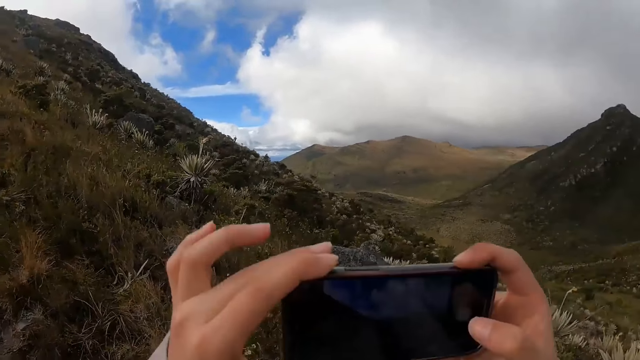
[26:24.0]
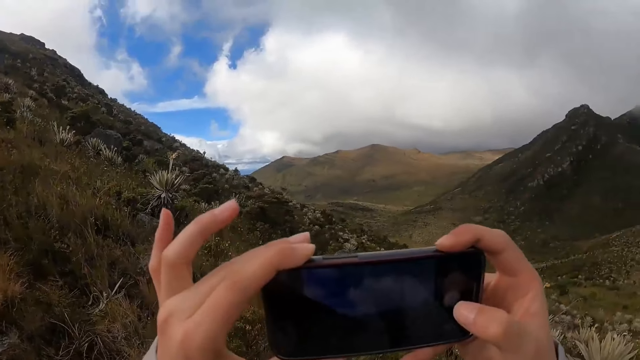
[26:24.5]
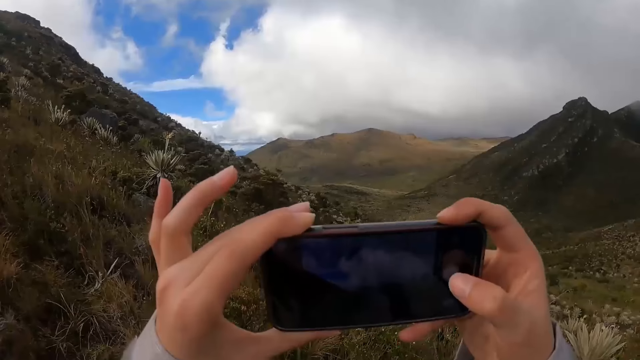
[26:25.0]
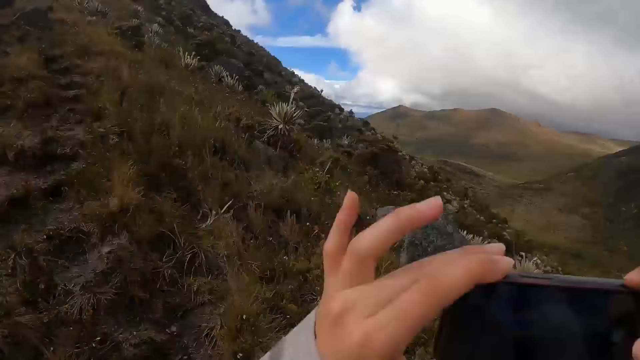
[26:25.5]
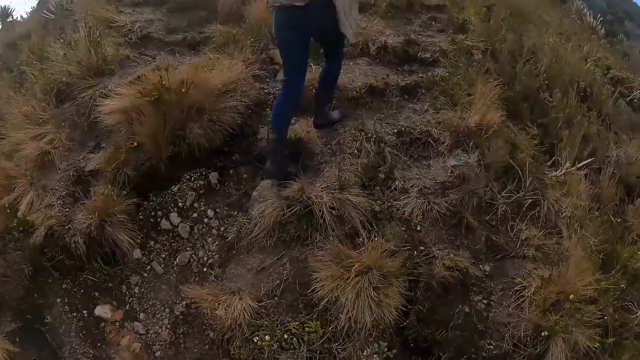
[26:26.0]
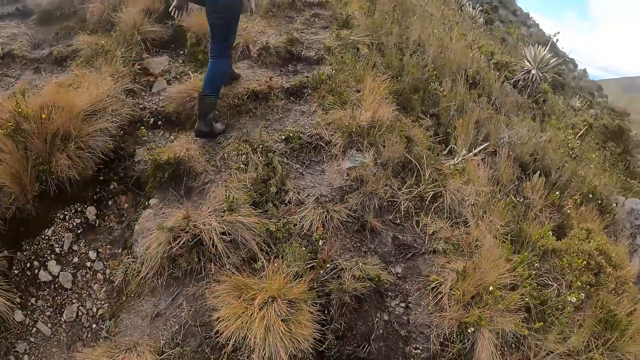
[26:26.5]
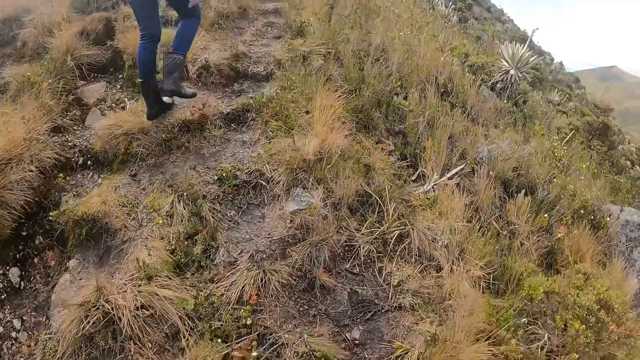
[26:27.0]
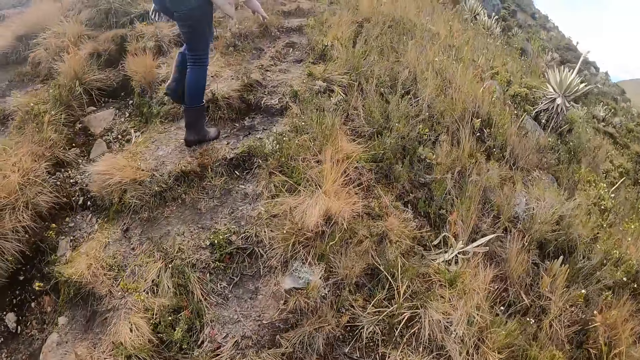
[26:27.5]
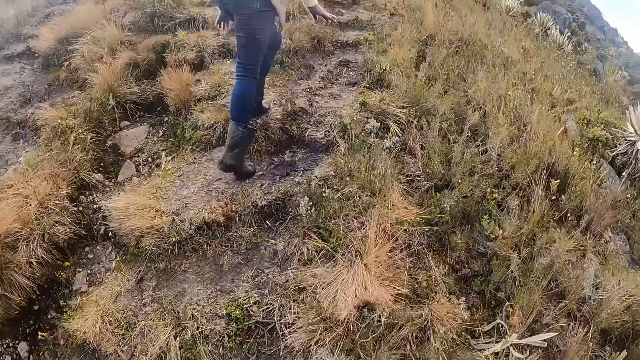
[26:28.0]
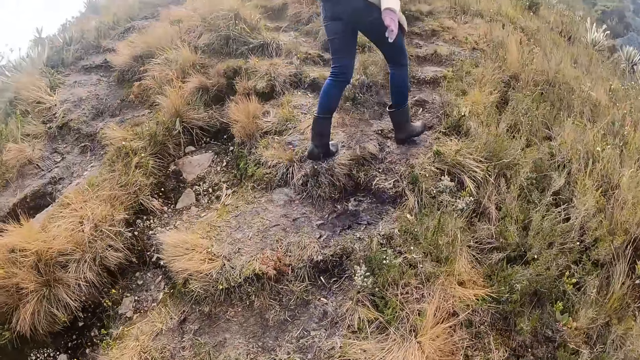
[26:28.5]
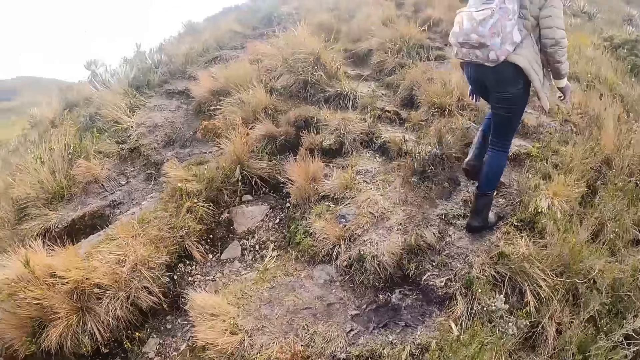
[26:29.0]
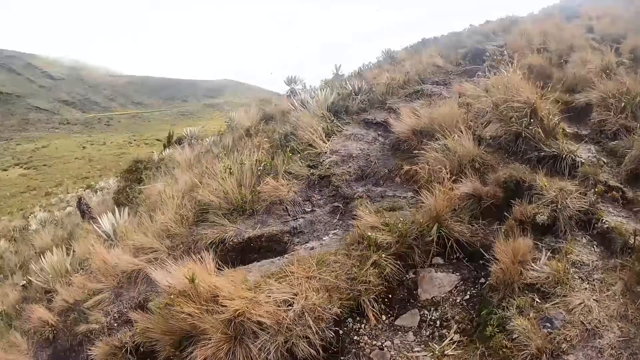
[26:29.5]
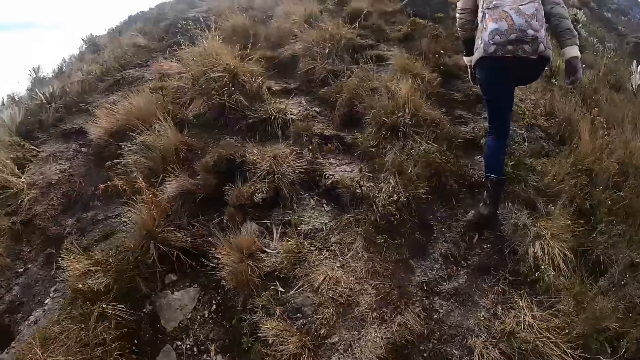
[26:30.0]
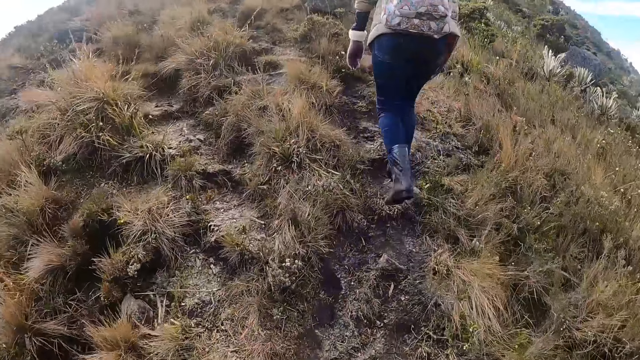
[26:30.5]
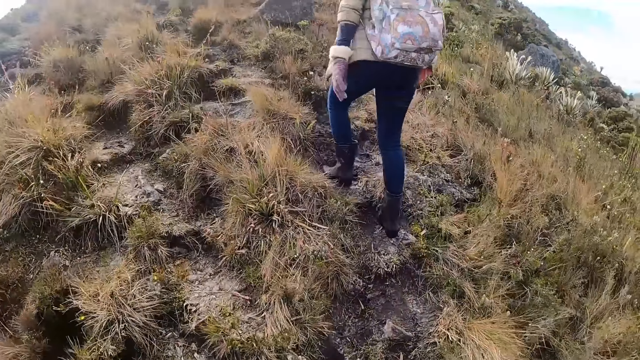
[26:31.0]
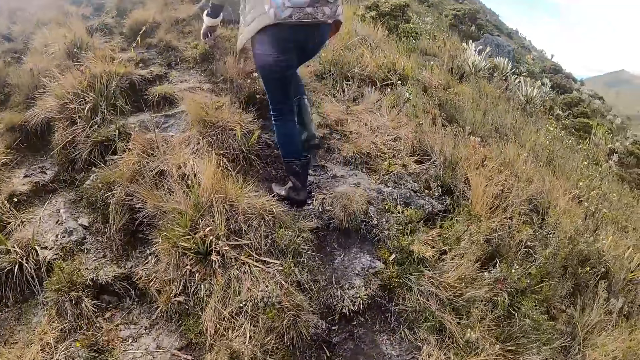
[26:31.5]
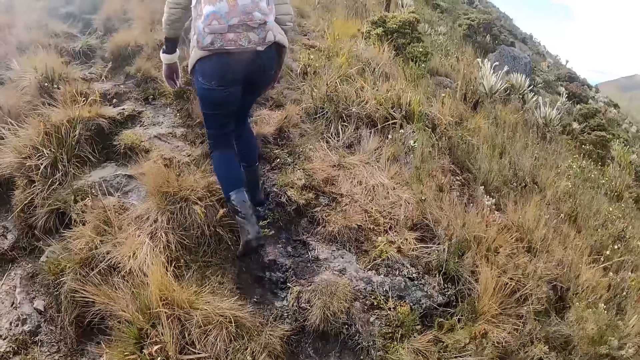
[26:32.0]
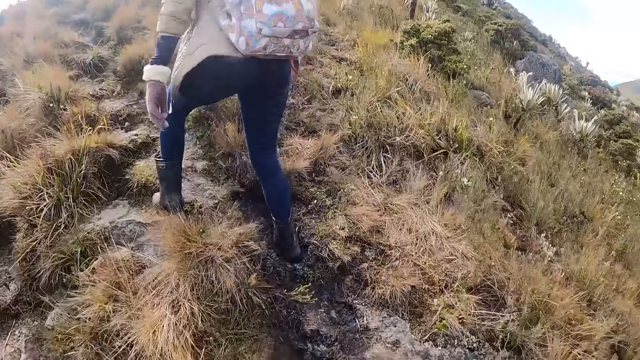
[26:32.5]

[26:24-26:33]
The camera wearer takes a picture with the phone in both hands. They look around. They walk in the area.

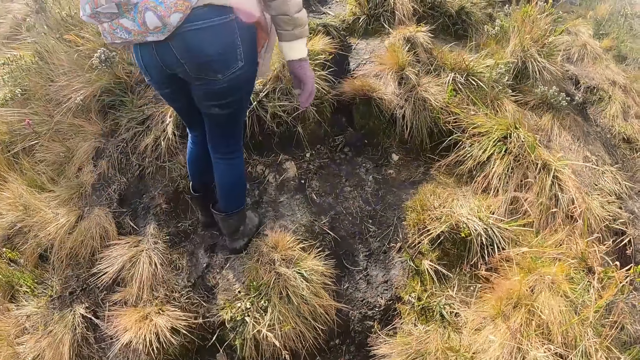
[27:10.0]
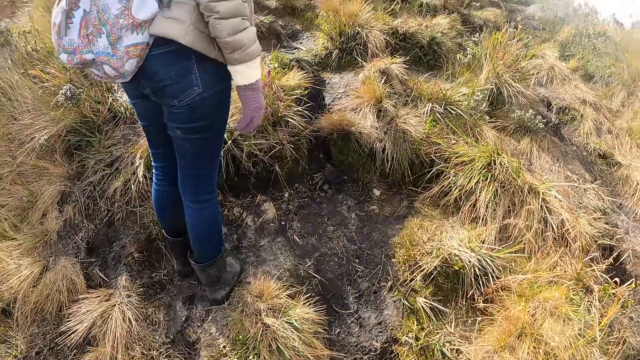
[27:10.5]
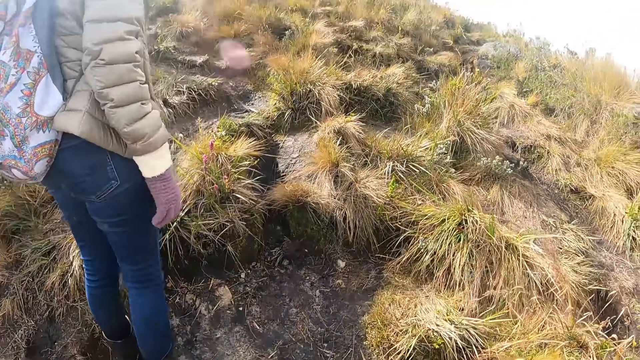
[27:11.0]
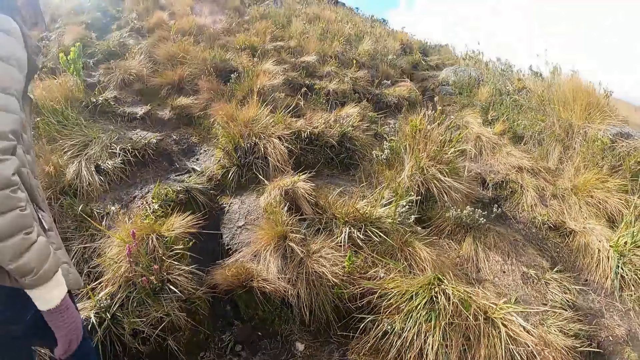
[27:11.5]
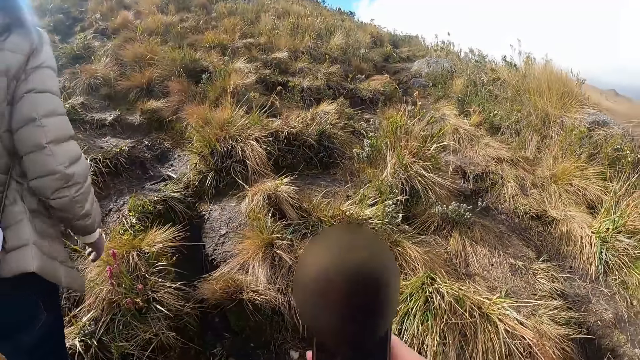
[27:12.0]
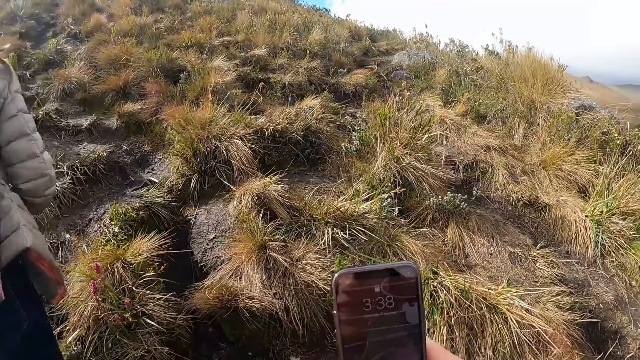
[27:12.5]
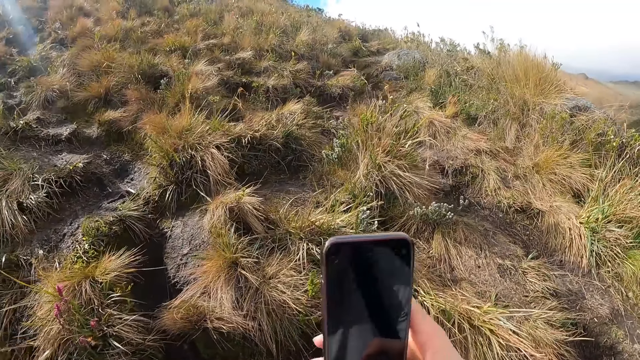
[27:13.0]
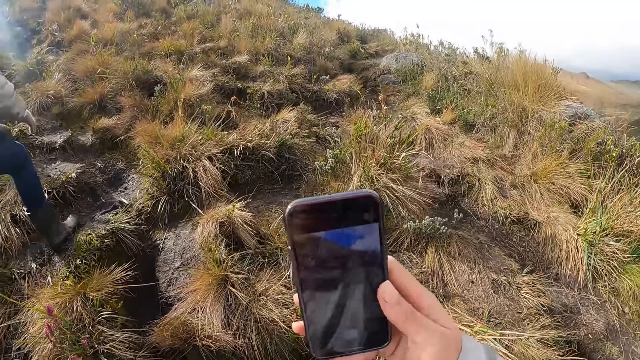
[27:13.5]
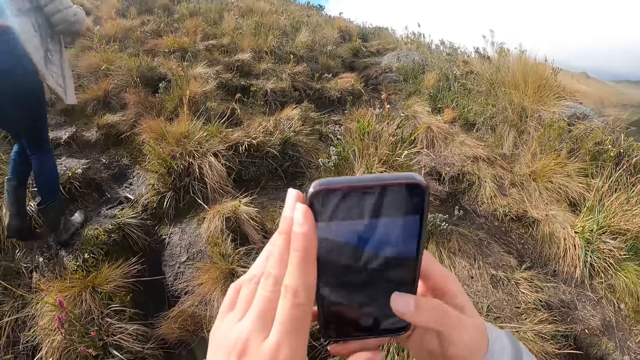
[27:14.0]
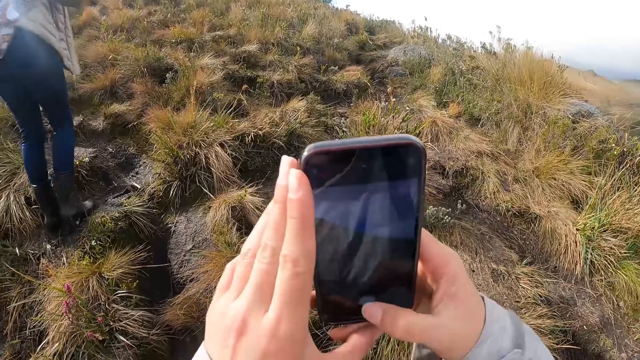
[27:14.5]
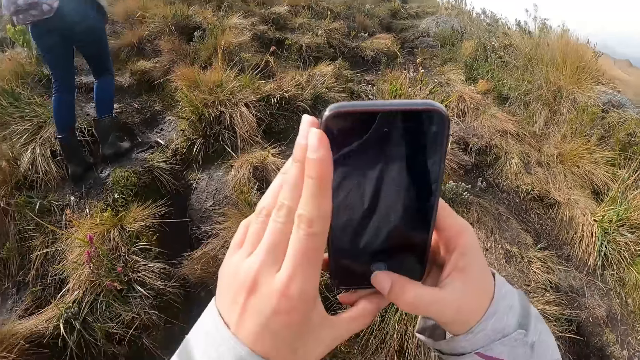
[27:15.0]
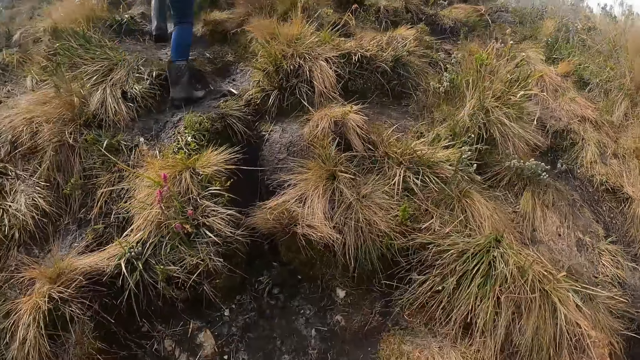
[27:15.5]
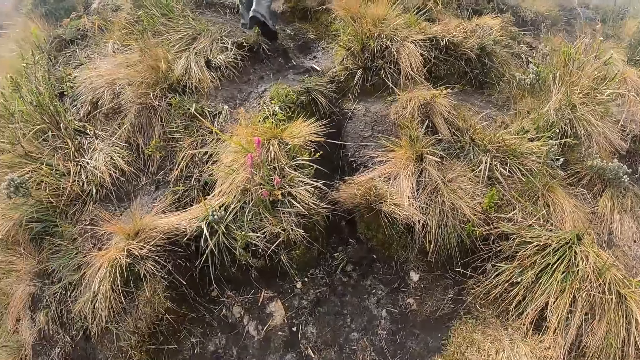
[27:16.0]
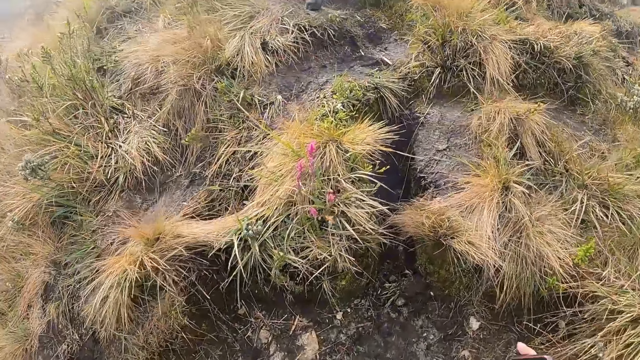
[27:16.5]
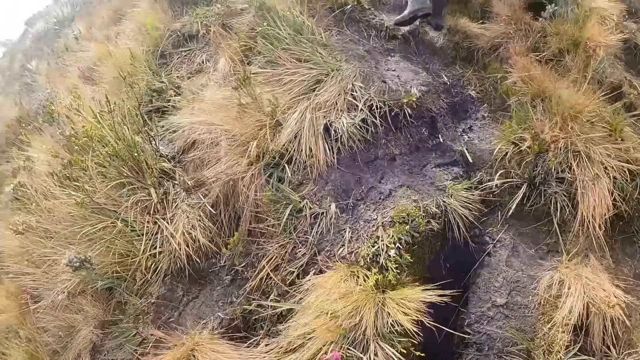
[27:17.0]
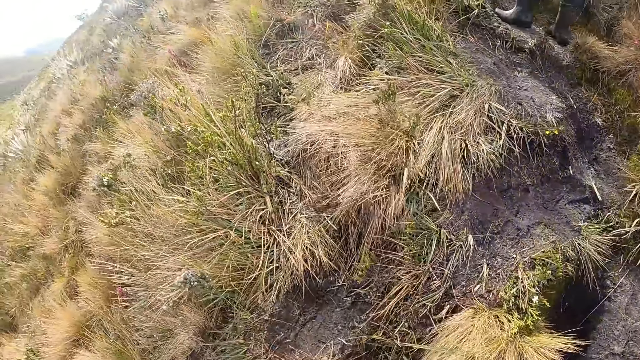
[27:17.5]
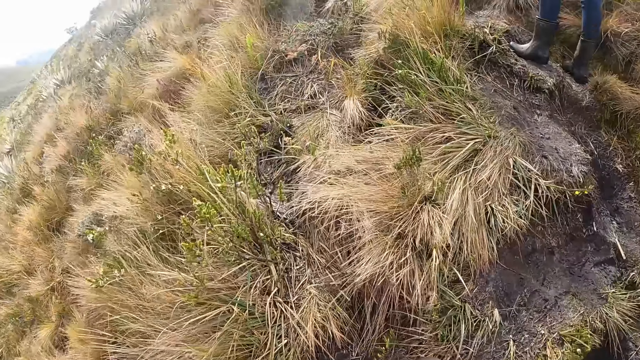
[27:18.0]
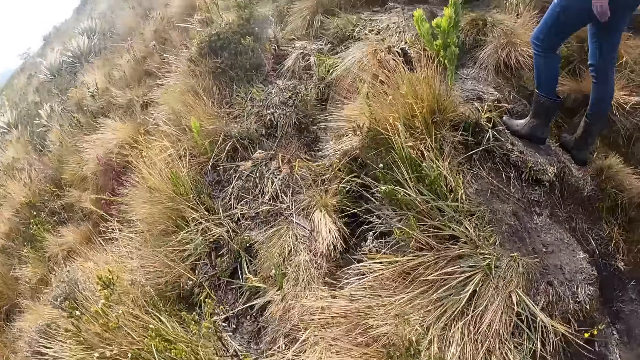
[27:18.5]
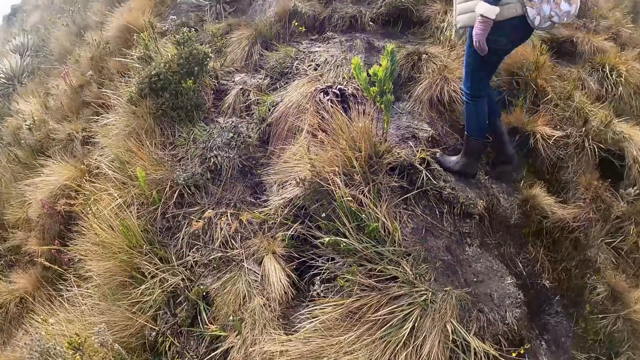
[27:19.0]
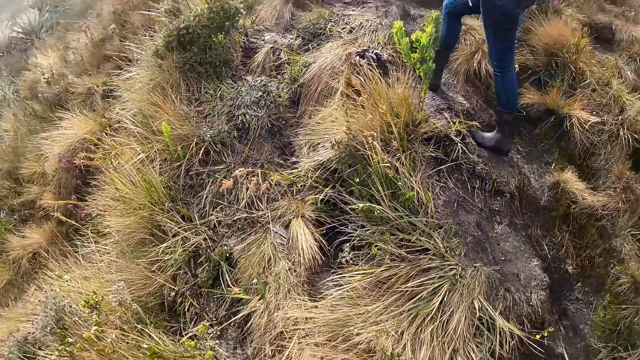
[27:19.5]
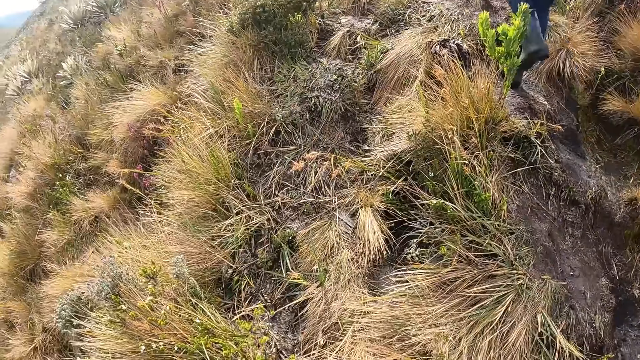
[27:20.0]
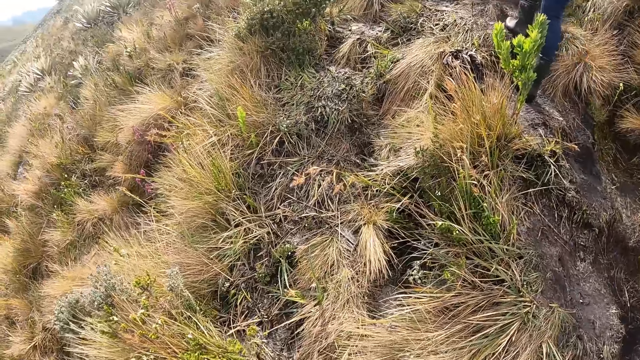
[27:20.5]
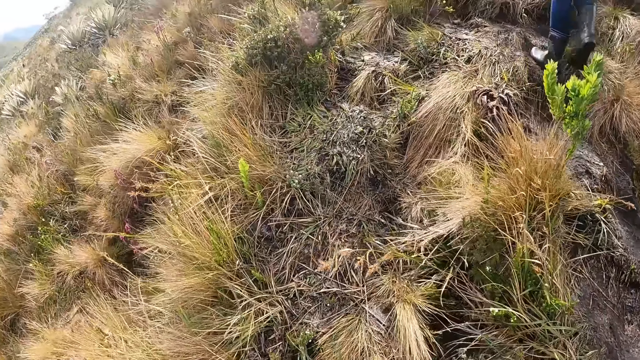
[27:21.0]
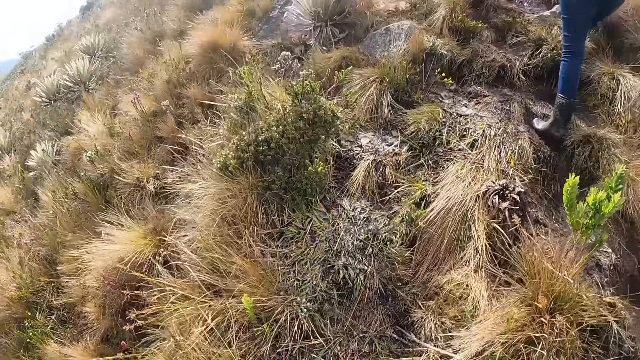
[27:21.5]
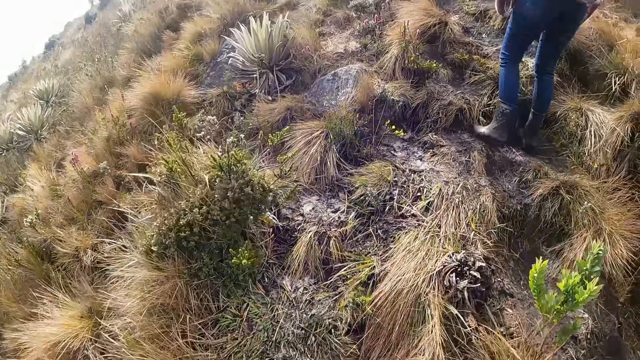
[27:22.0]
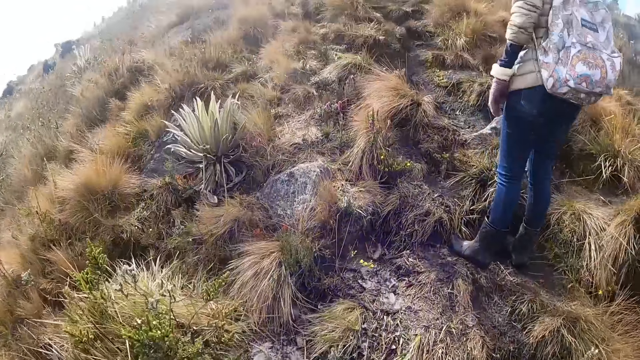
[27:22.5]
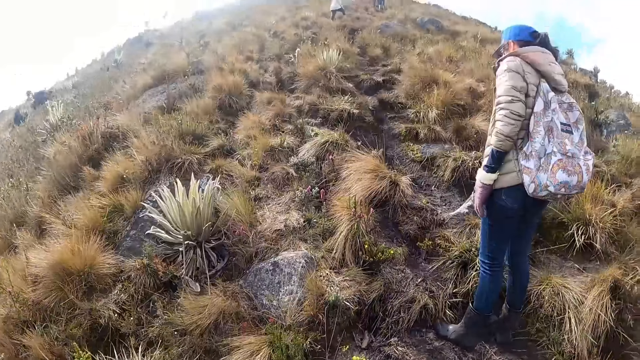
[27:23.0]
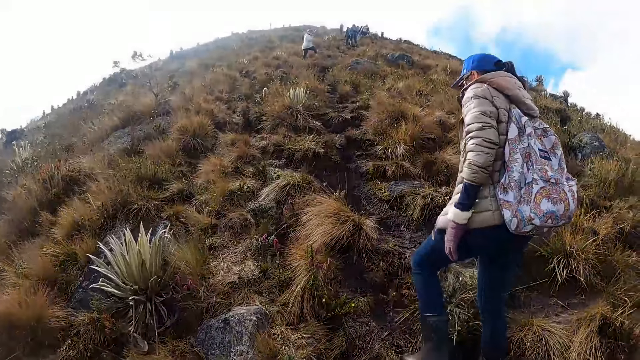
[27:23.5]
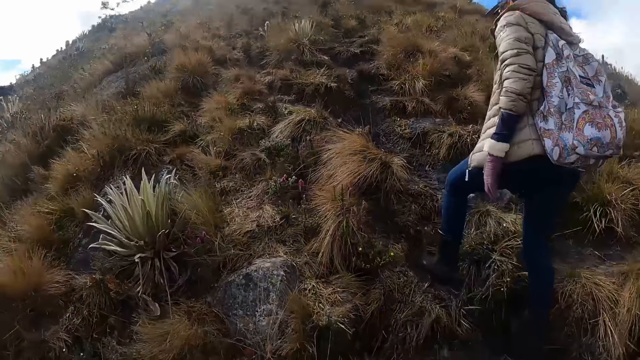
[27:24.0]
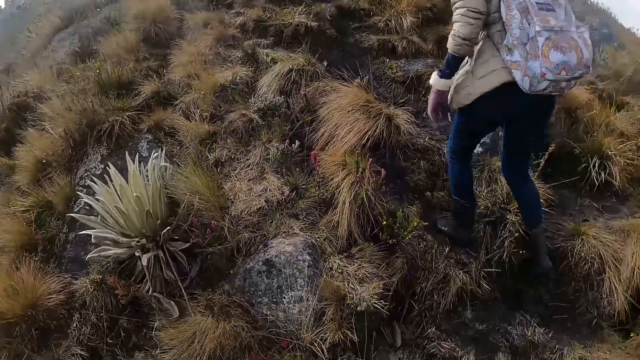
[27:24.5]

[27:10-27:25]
The camera wearer takes a picture with the phone in both hands. They walk uphill.
